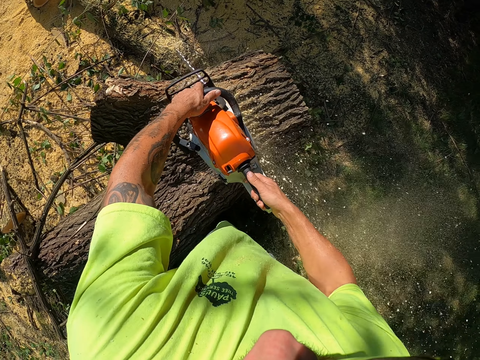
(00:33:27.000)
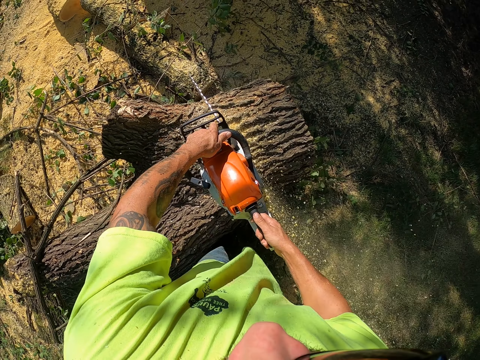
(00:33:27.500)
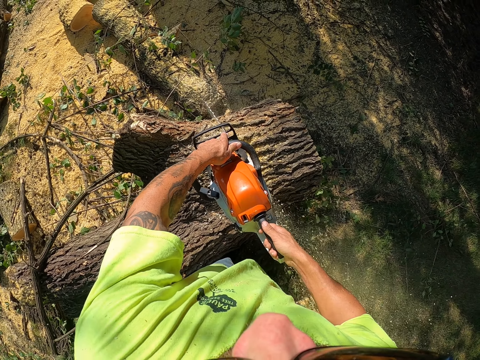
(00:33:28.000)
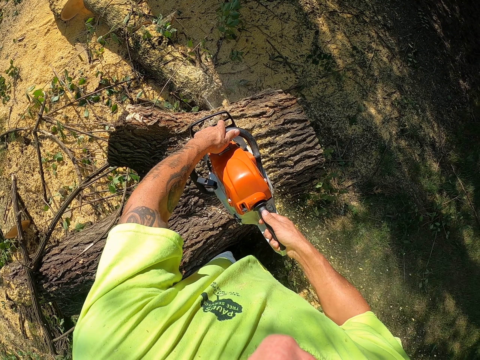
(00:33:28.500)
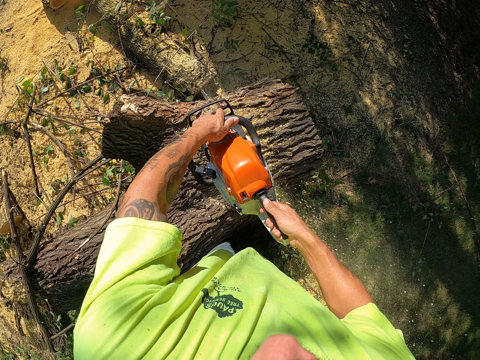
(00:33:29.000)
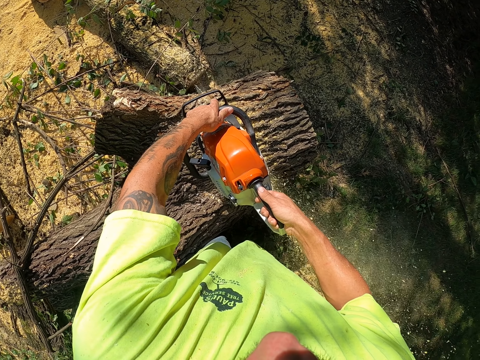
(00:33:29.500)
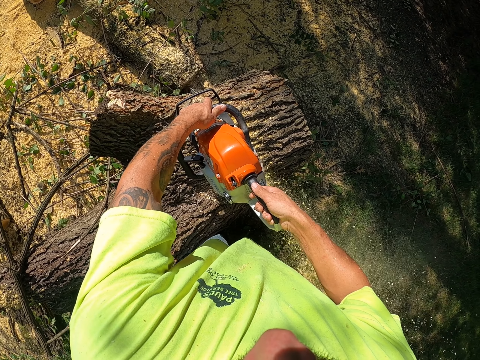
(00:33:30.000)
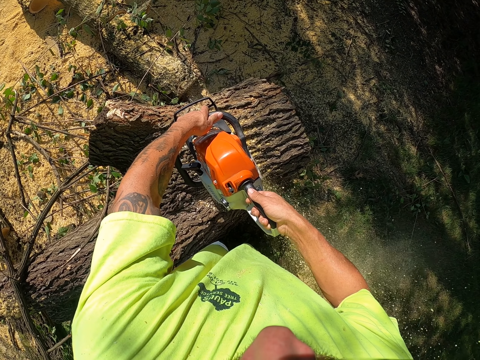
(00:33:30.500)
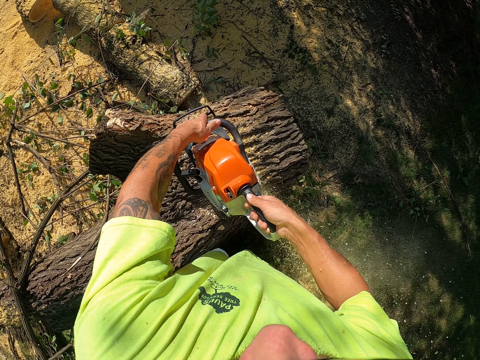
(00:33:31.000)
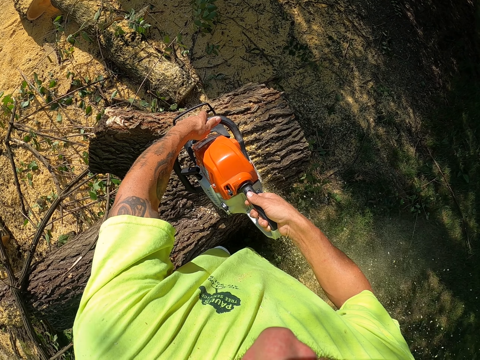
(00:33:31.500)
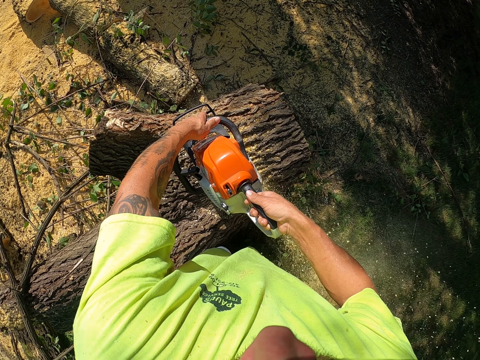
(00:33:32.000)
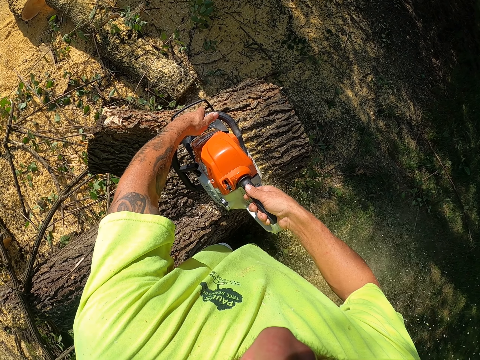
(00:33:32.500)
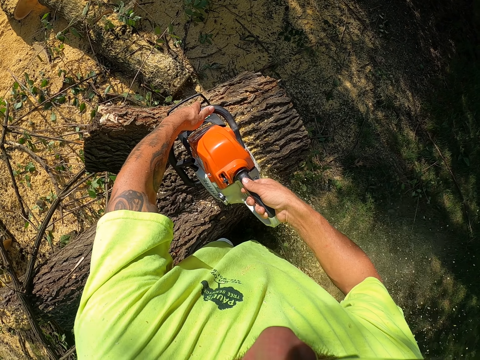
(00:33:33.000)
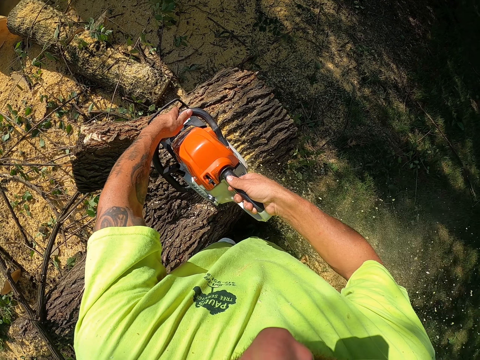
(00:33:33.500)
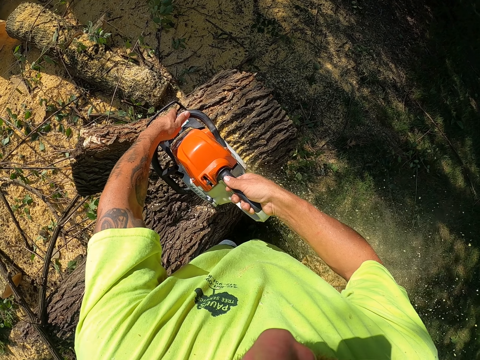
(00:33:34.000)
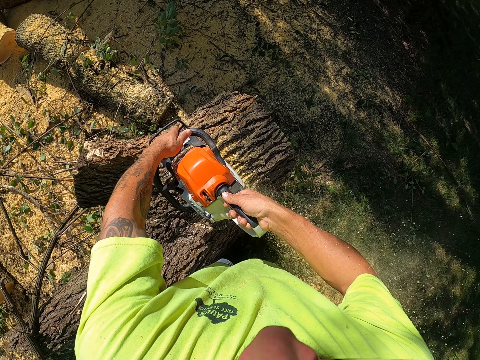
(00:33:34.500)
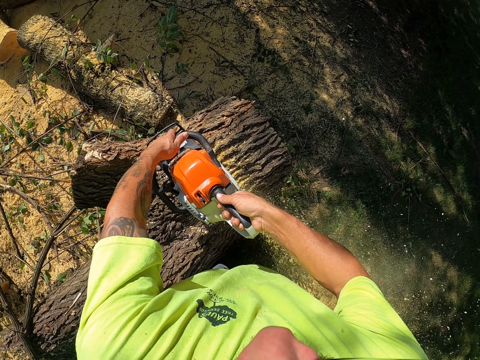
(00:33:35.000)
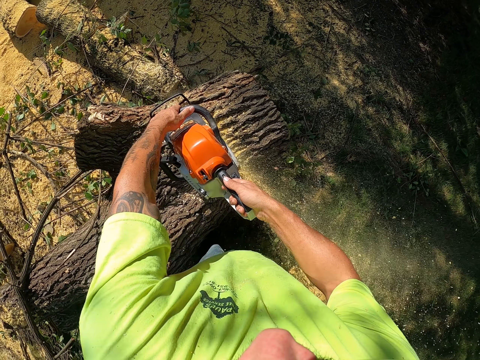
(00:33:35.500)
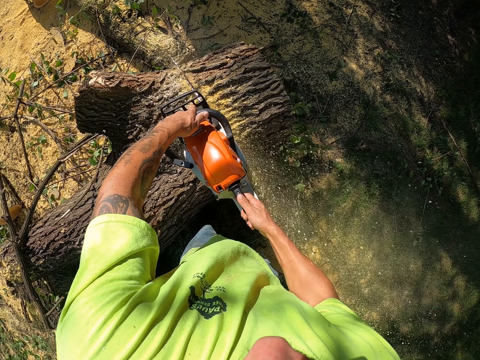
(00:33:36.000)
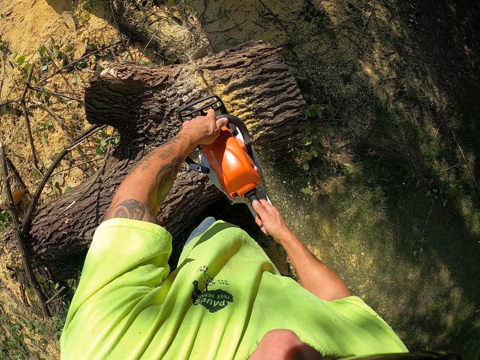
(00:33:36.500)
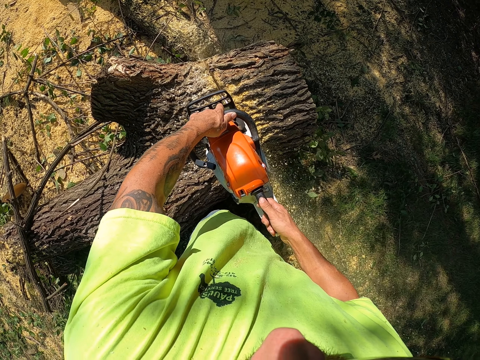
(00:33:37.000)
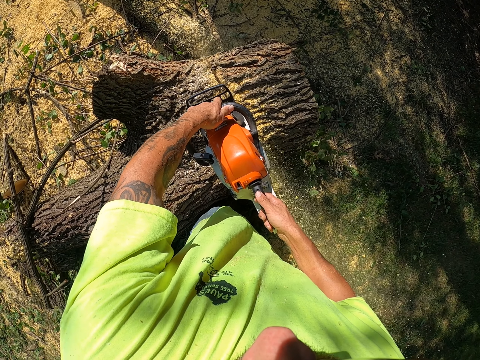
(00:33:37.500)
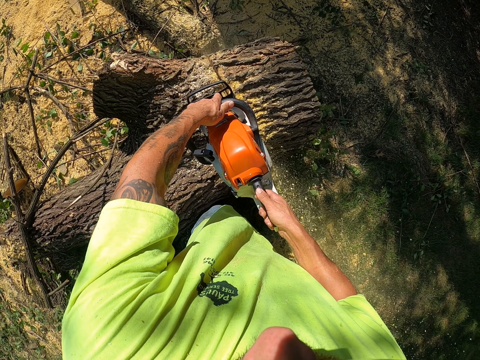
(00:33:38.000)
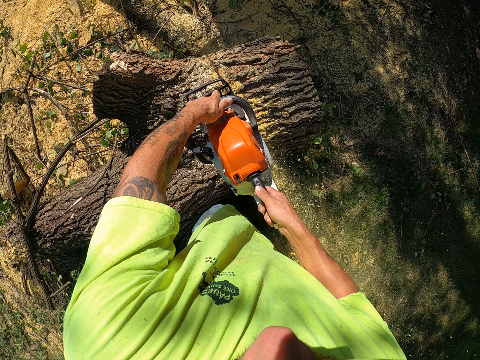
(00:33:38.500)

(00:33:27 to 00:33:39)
The camera wearer cuts a tree log with a power saw.

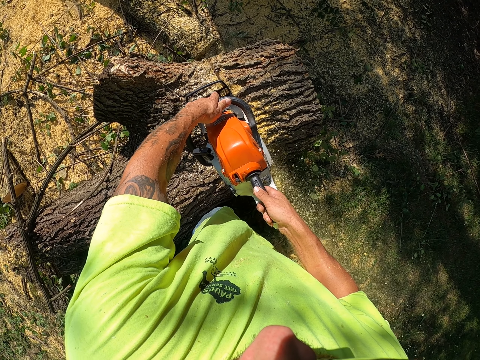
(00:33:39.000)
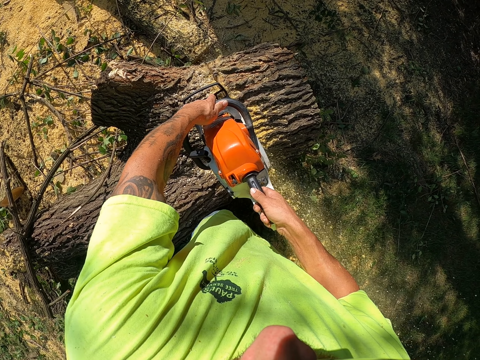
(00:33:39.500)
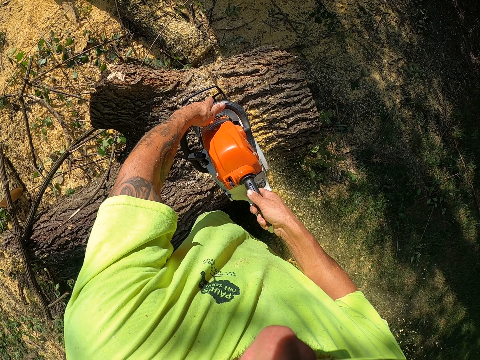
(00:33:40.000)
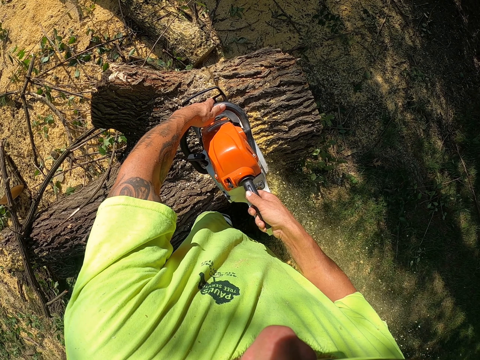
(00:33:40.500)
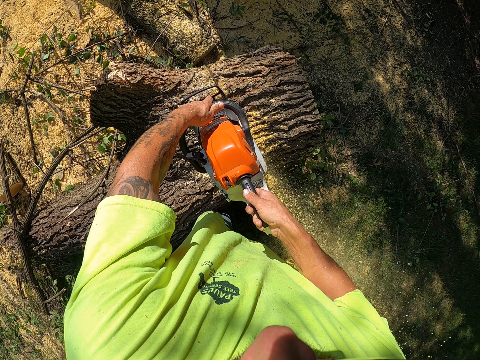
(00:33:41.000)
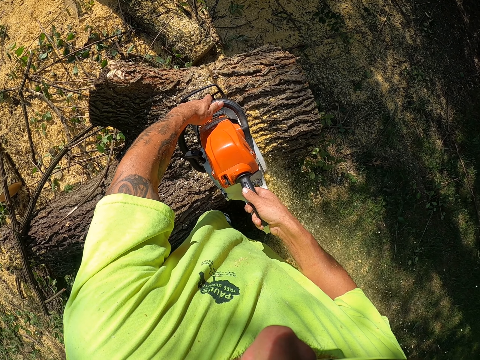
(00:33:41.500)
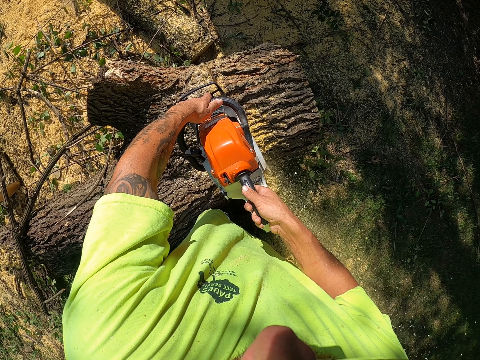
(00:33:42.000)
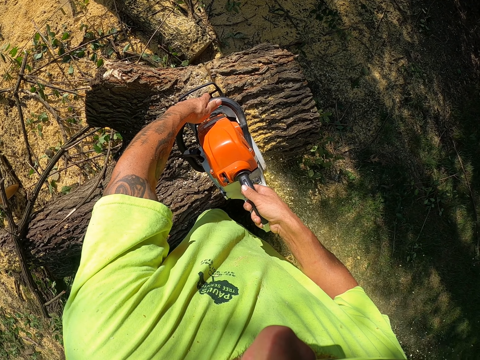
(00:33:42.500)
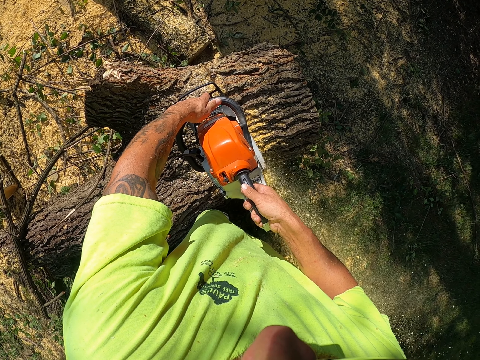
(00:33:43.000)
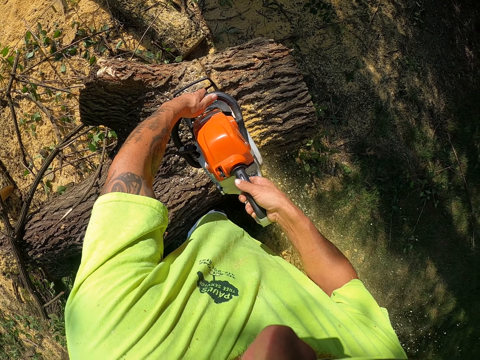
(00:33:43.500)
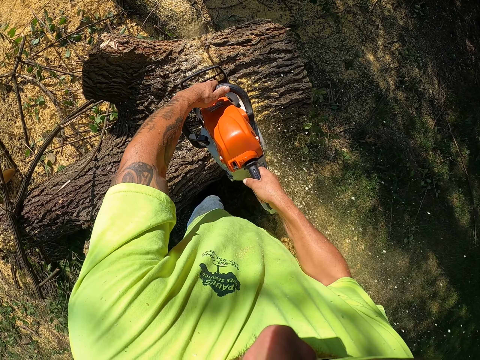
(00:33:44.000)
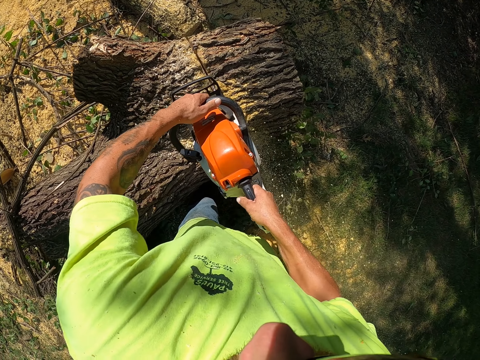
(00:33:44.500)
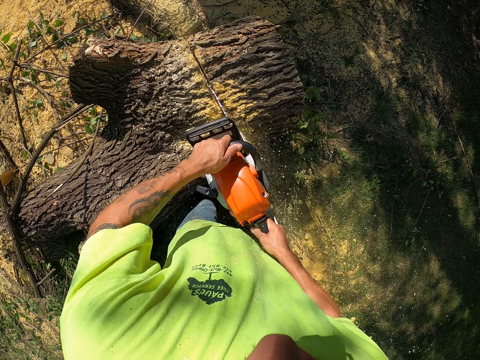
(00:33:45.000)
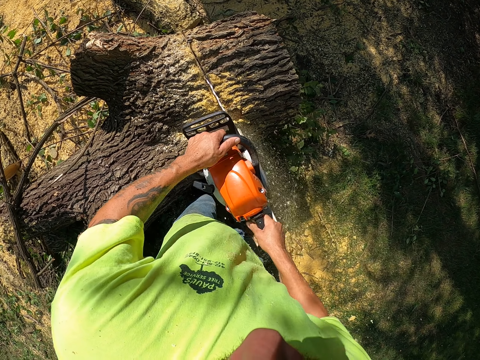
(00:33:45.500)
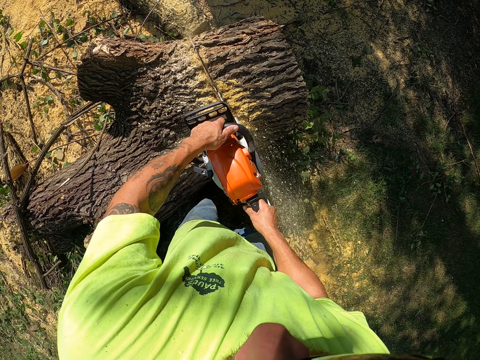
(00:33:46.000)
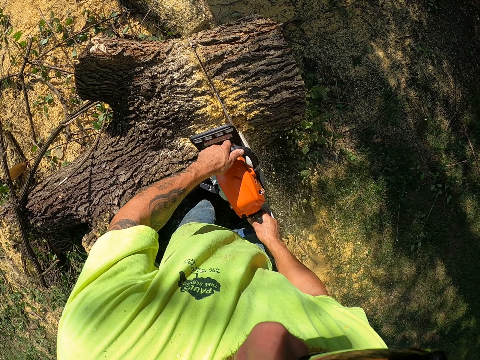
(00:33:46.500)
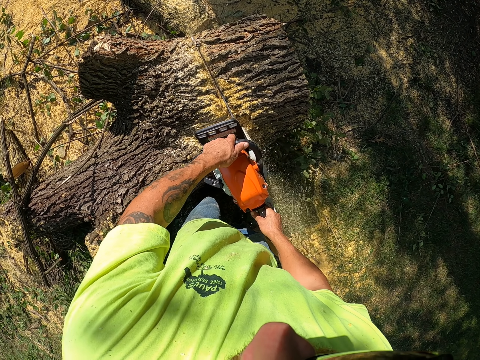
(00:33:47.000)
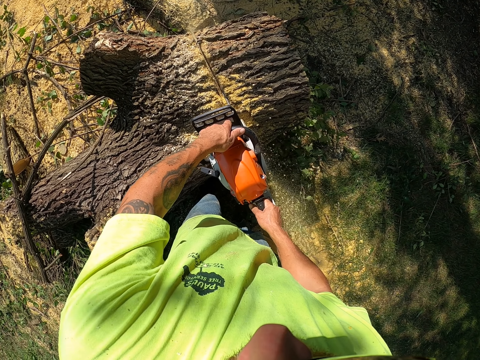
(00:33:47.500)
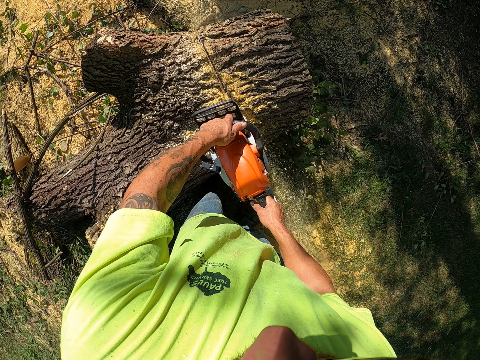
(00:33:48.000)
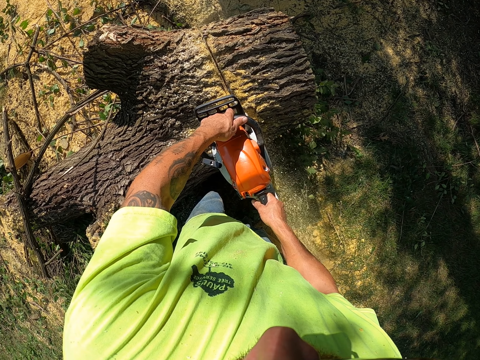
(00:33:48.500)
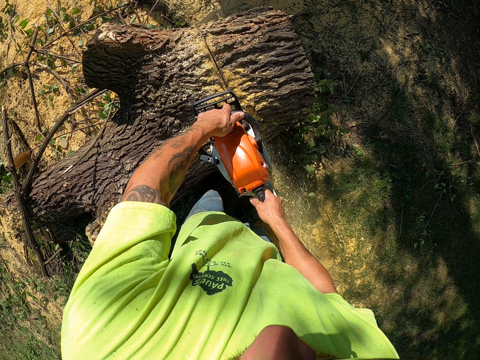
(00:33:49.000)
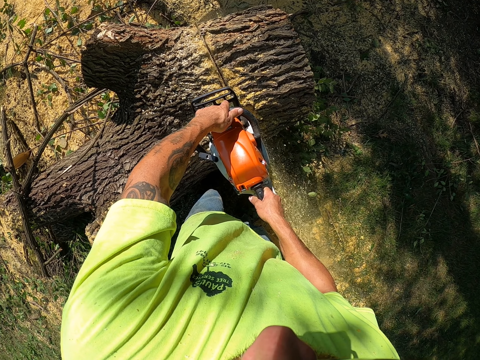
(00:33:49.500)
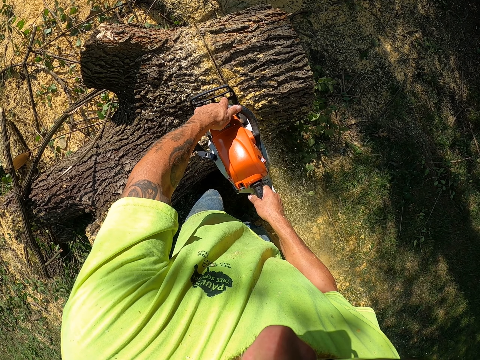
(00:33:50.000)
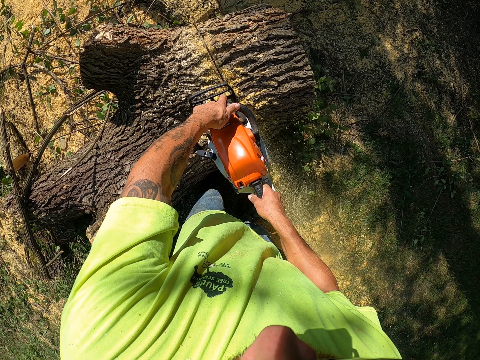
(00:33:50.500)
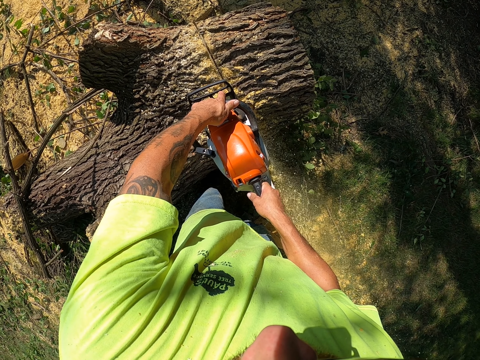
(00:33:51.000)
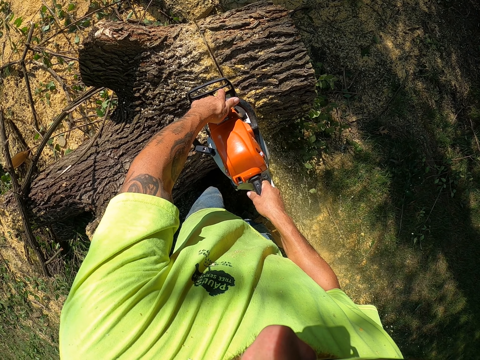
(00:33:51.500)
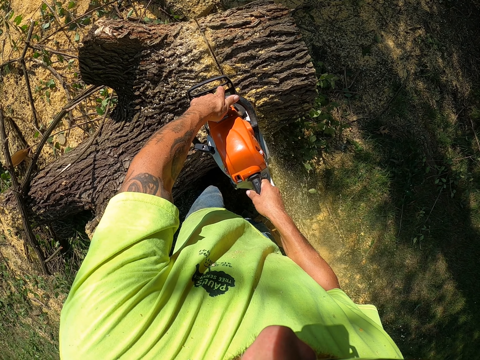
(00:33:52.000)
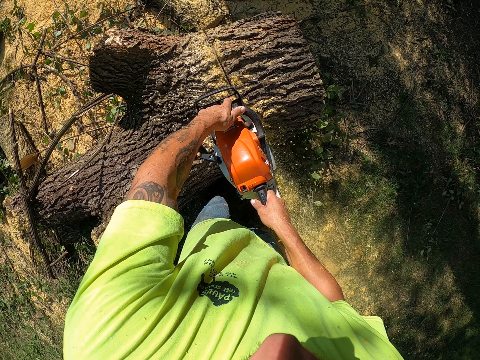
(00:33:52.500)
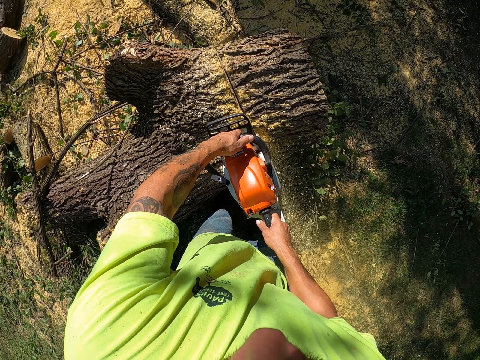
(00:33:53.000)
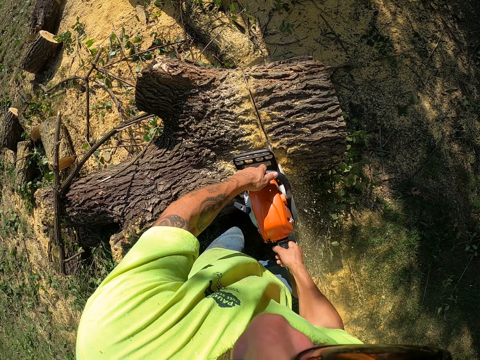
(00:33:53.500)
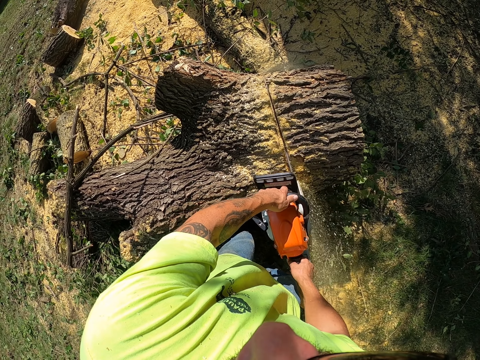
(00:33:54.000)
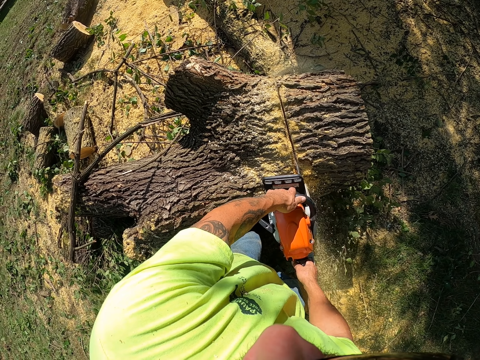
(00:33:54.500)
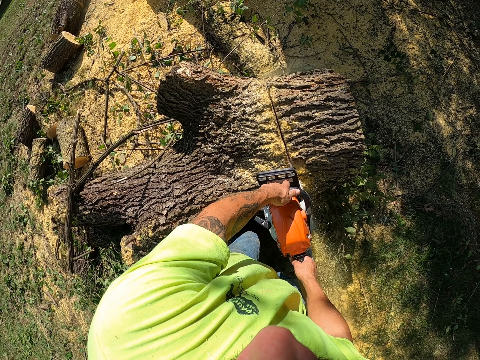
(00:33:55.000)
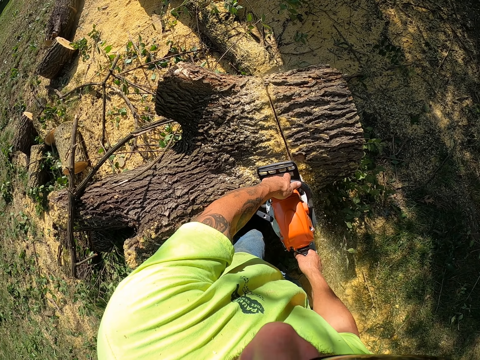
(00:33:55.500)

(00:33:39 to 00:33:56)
The camera wearer cuts a tree log with a power saw.
